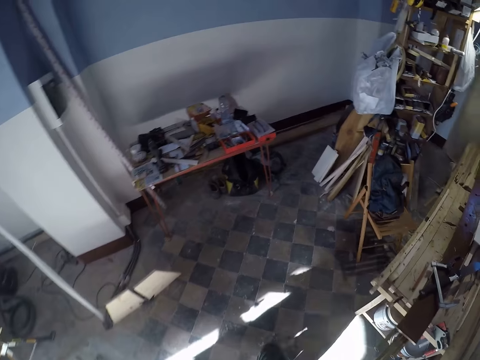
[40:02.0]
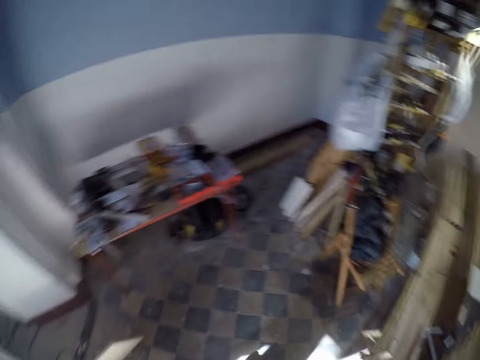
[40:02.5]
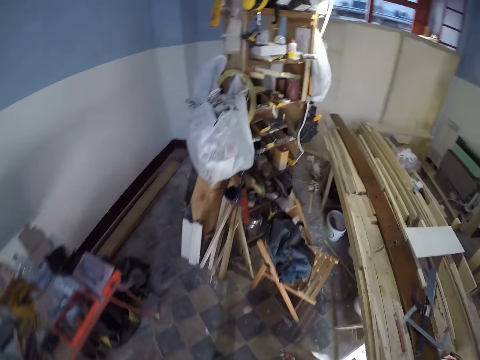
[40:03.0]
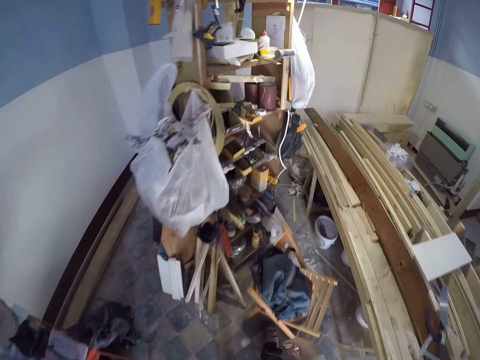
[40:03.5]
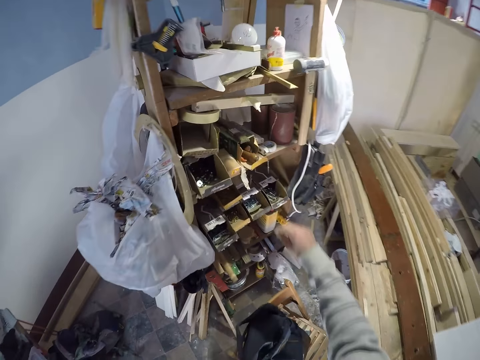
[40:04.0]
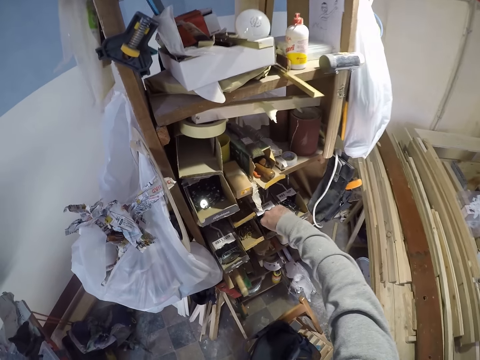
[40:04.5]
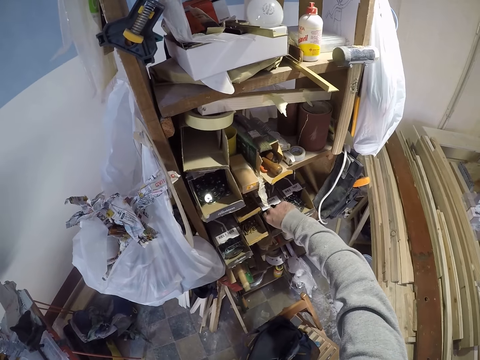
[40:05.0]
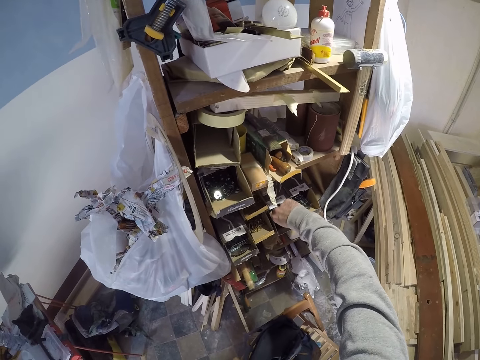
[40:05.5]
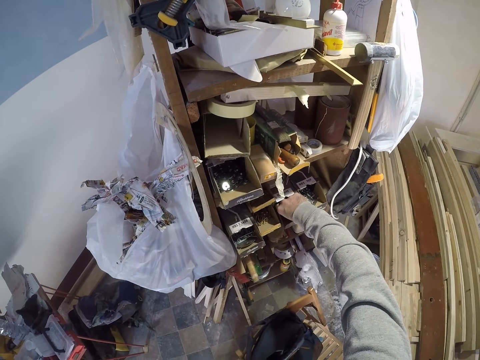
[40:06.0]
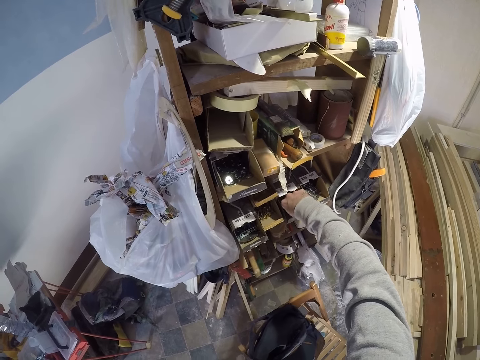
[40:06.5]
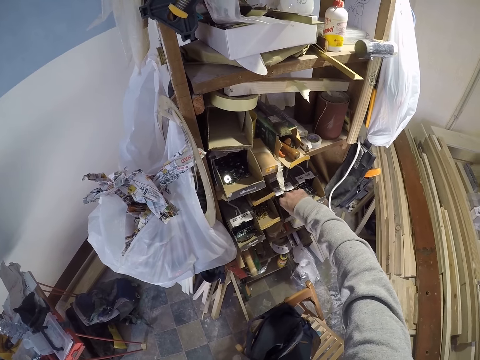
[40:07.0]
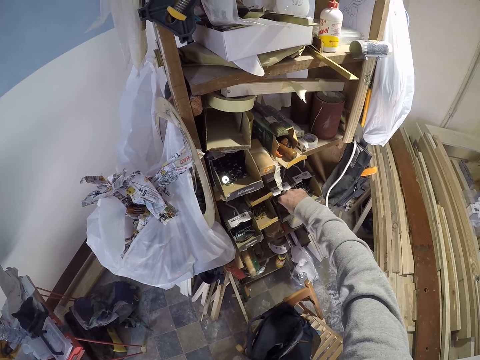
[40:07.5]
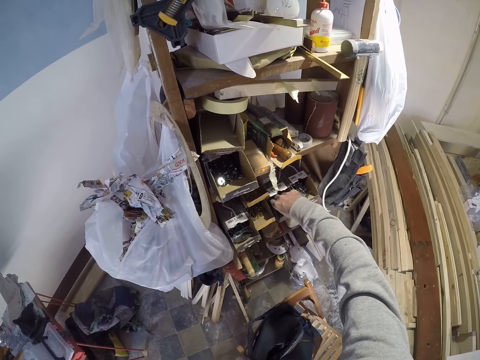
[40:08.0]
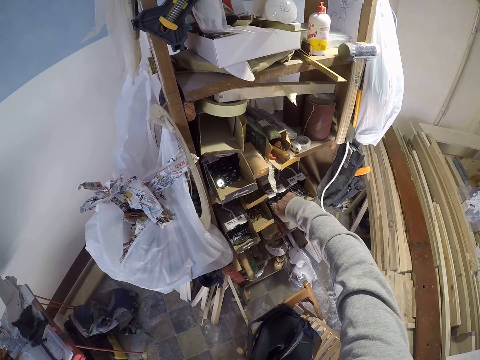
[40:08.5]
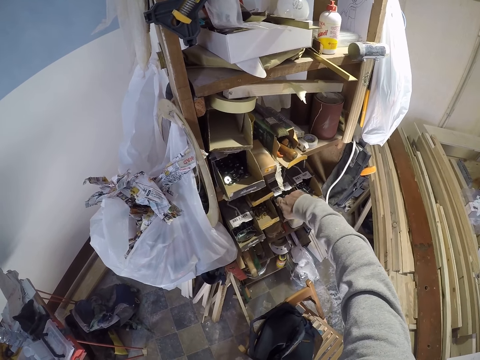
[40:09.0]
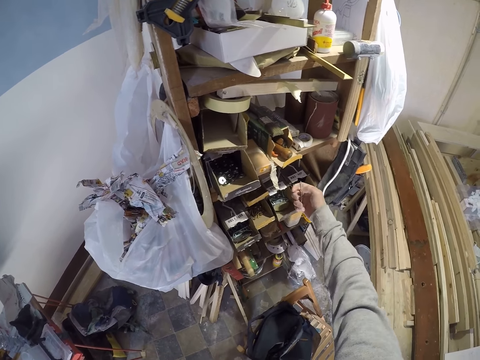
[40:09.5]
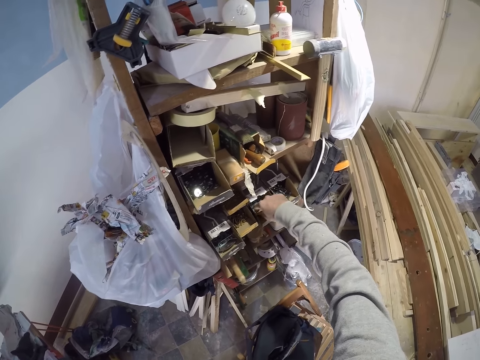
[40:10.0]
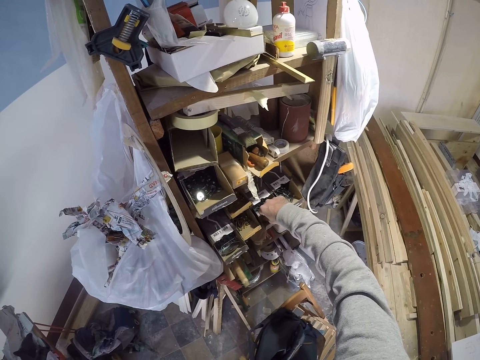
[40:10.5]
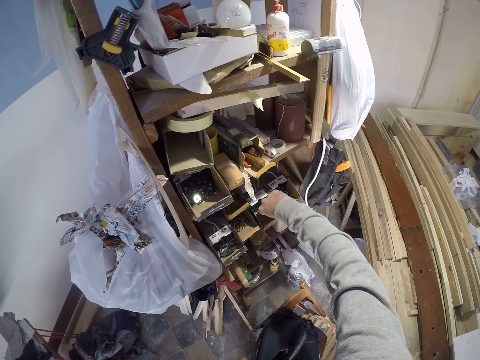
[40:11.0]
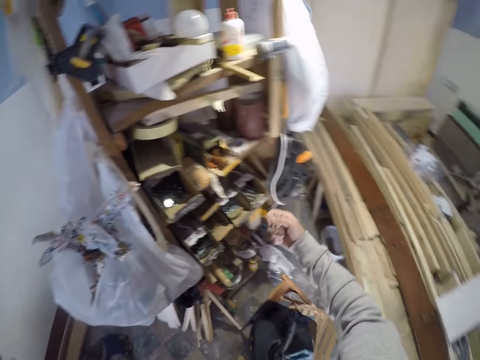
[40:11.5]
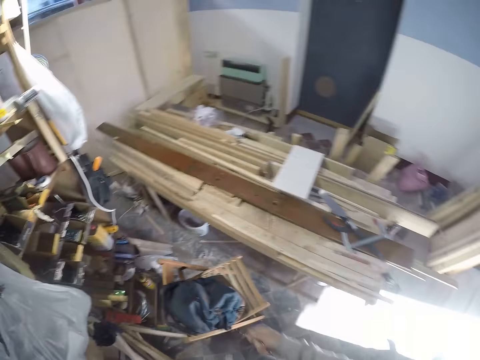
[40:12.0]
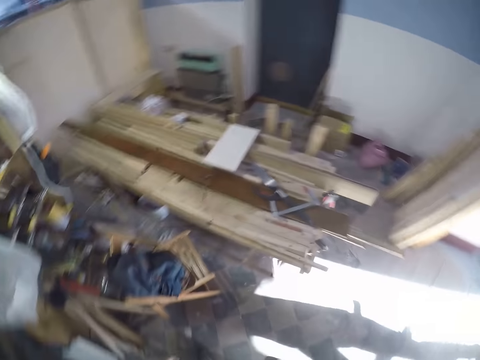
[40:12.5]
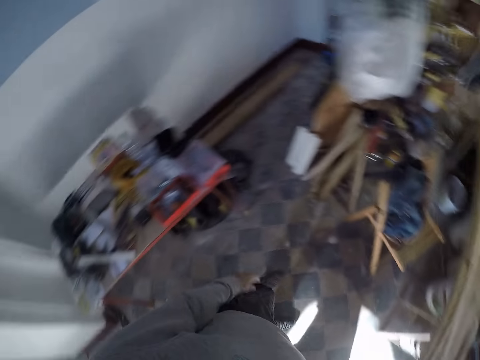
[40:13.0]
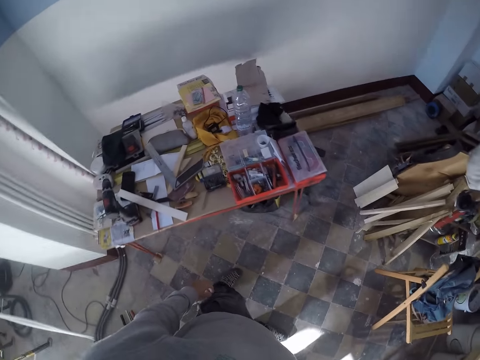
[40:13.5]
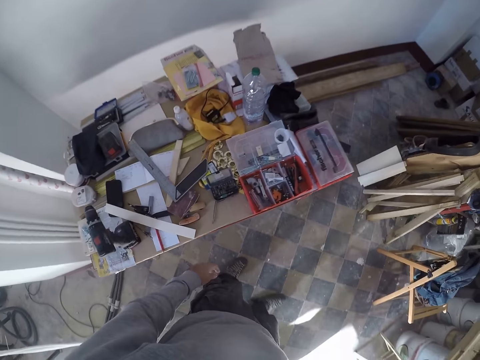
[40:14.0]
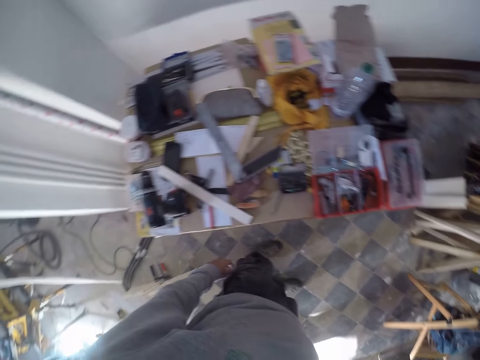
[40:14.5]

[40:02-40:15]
The camera wearer picks some screws from a small carton on a shelf with his right hand. He searches for screws from a drawer. He takes the screws. He turns and walks around.

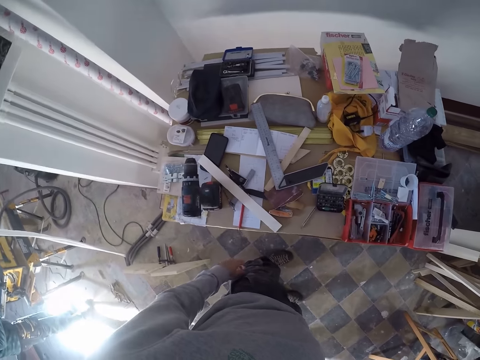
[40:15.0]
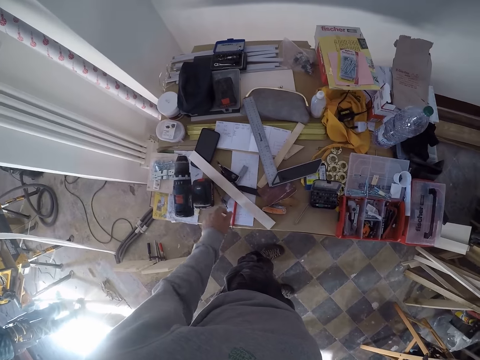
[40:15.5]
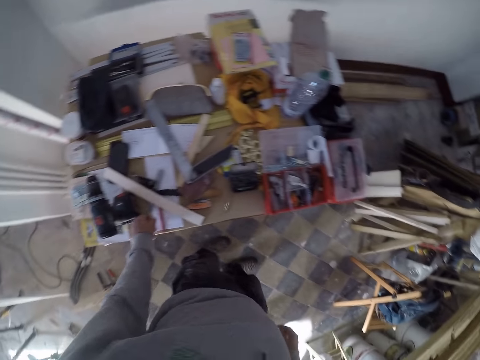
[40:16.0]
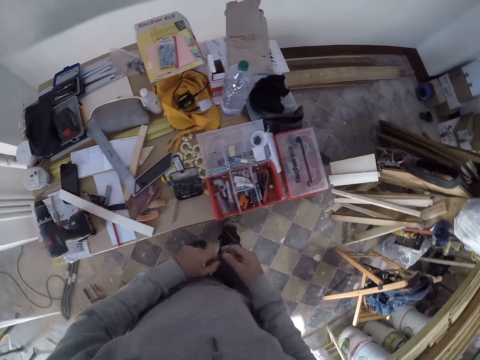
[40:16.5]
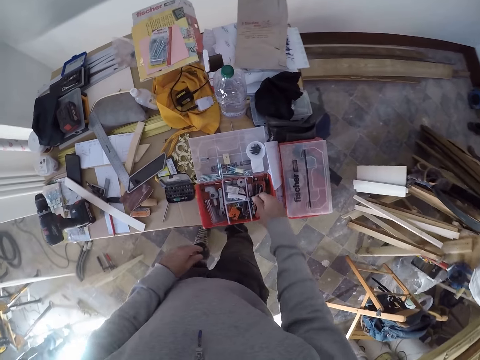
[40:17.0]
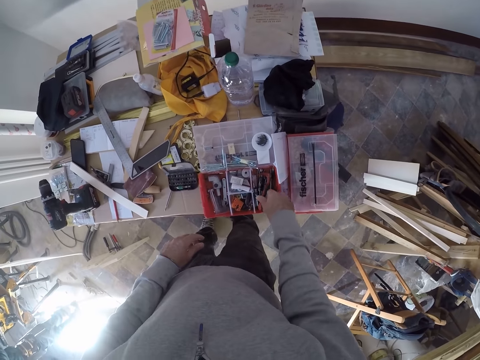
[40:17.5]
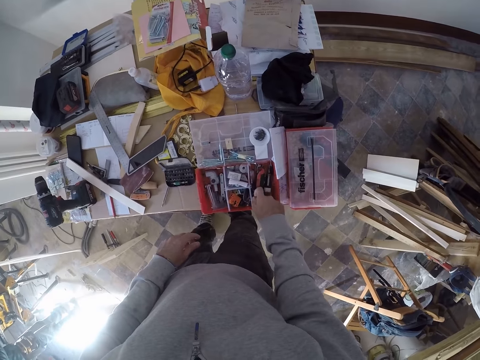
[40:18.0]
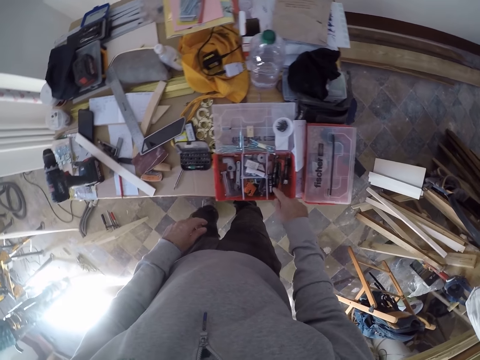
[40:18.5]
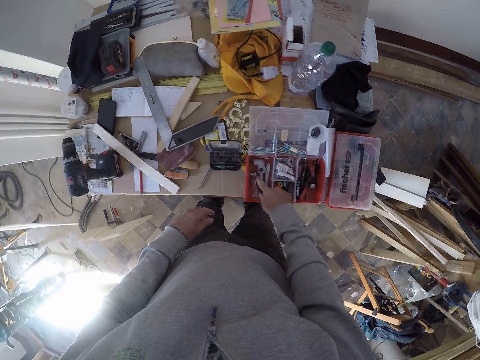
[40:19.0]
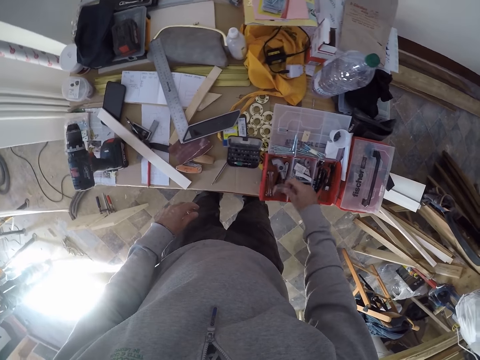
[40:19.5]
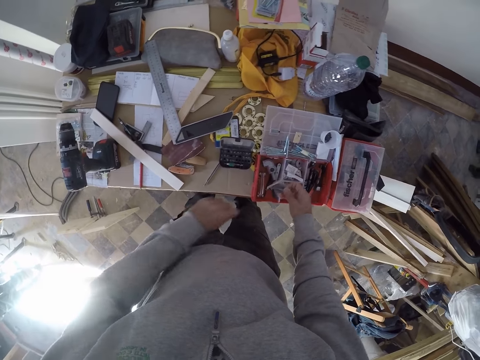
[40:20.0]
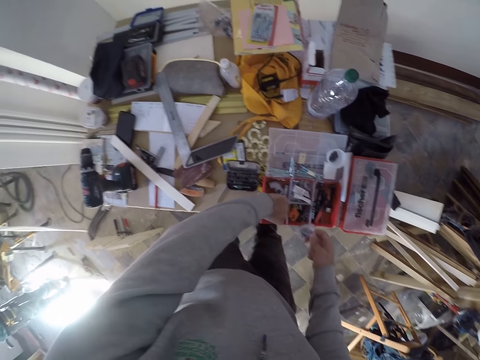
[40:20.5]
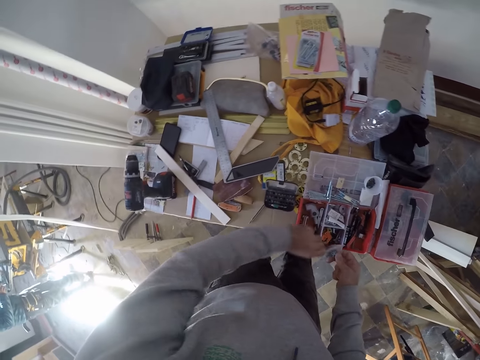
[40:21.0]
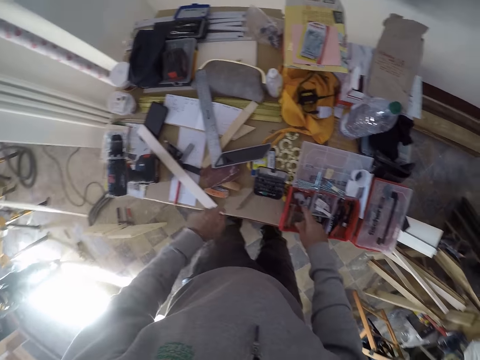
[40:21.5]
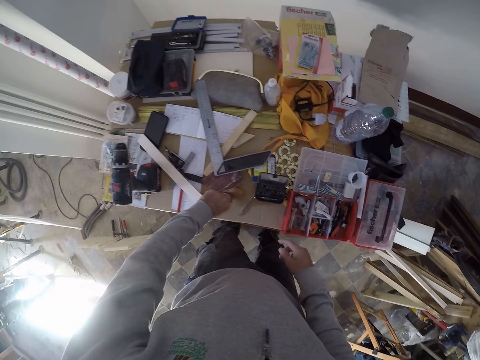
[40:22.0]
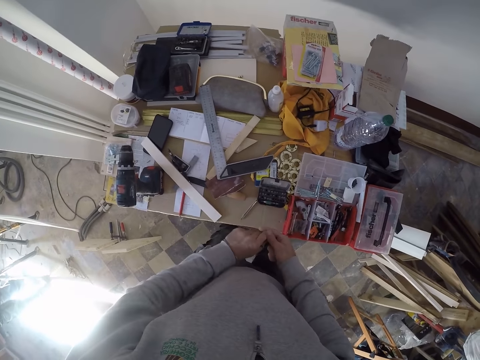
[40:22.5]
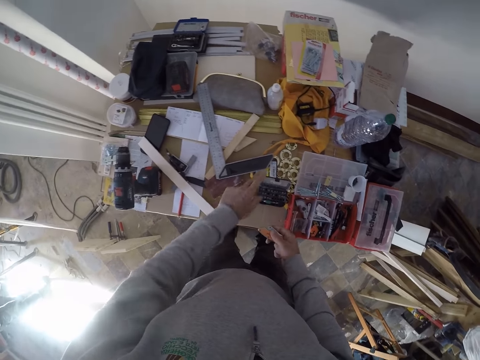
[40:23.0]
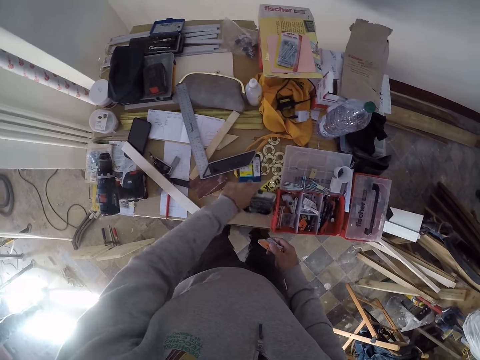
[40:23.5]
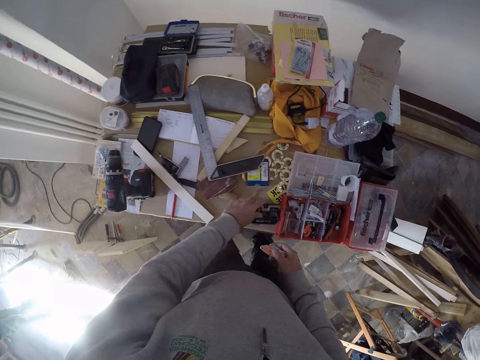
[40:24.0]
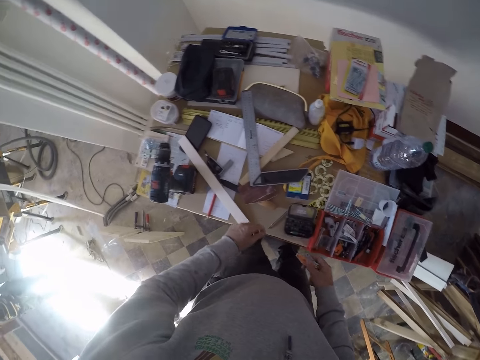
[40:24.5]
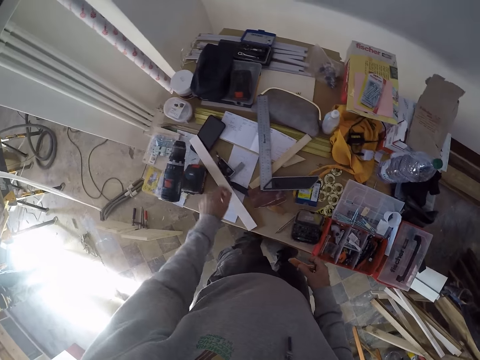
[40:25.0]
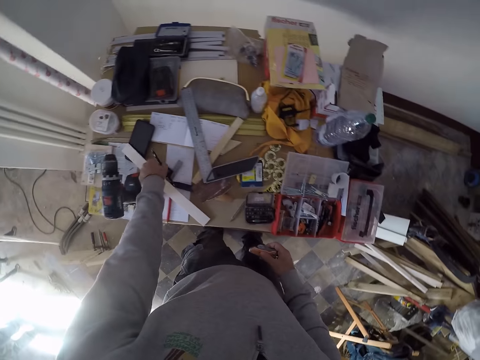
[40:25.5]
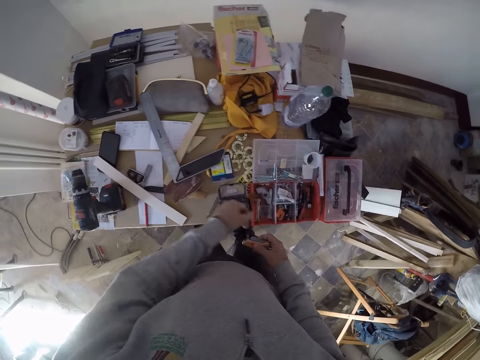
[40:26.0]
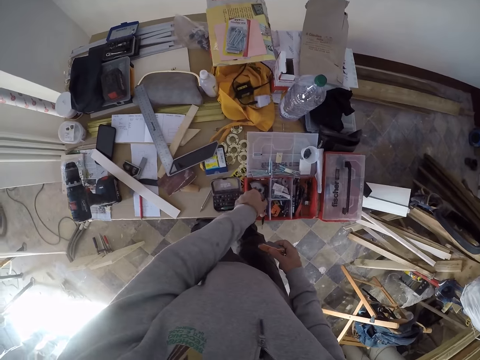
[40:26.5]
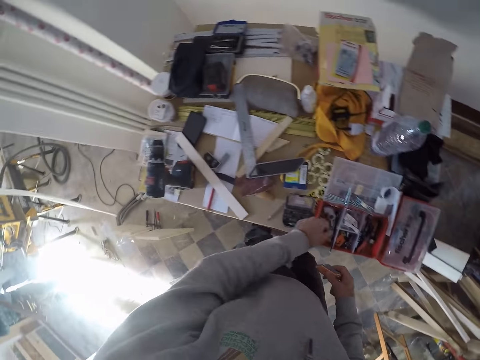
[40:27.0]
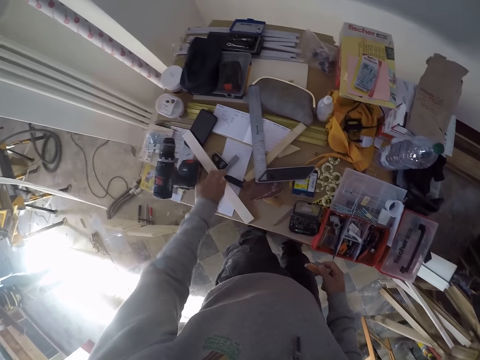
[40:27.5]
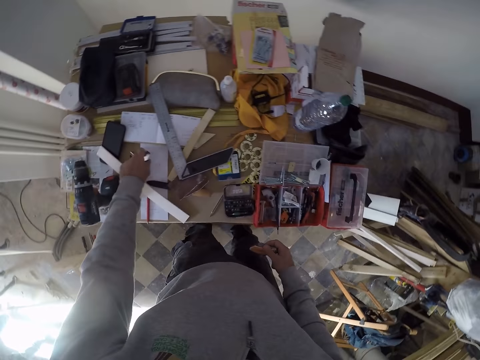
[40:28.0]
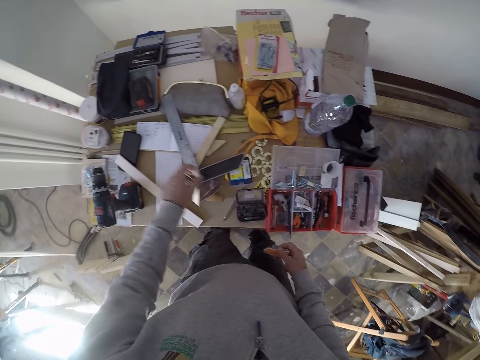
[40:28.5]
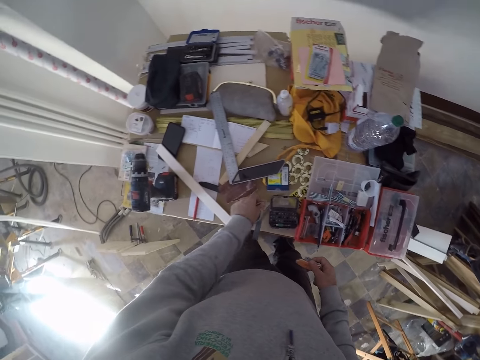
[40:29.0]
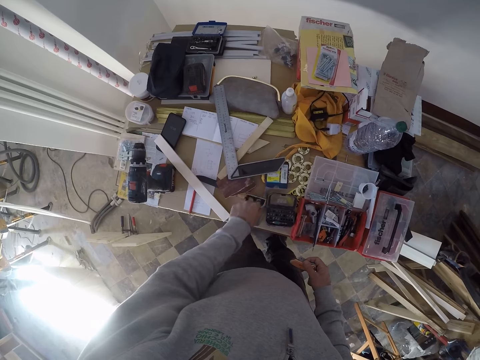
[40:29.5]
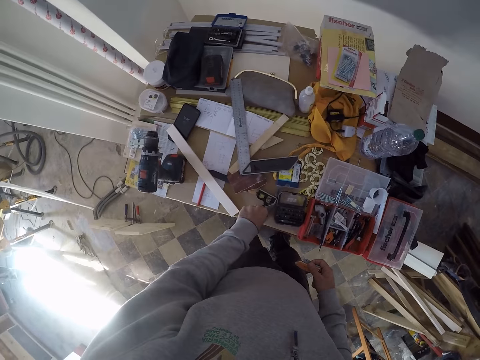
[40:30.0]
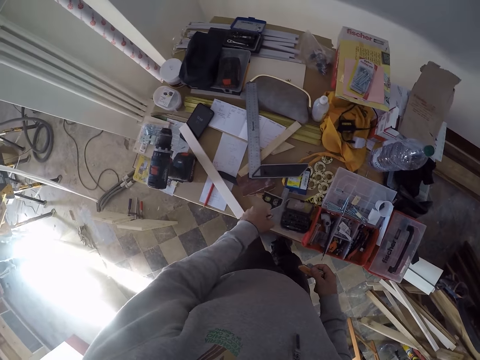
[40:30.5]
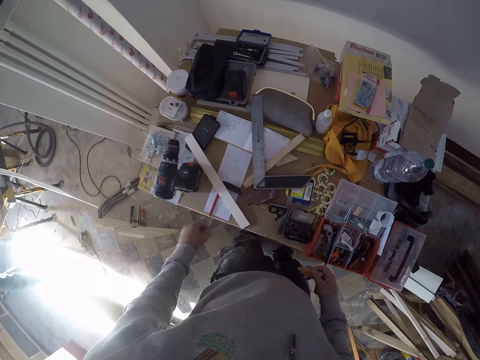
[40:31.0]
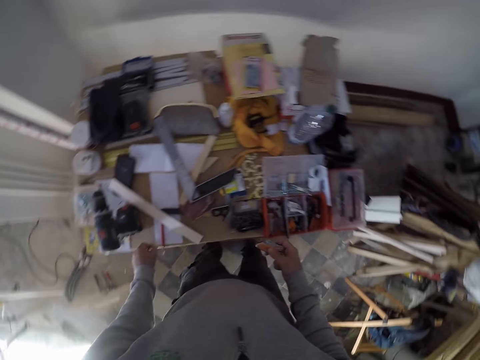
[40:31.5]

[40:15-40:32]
The camera wearer picks a nail or pen from the table with his left hand. He passes the nail from his left hand to his right hand. He holds the pen with his right hand. He drops the nail in a tool box on the table with his right hand. He searches the tool box on the table with his right hand. He picks a cellophane bag or ruler from the tool box with his right hand. He picks a screw from the tool box with his left hand. He puts something in the toolbox. He drops the cellophane bag in the tool box with his right hand. He picks a pen knife from the table with his left hand. He passes the pen knife from his left hand to his right hand. He holds the item with his right hand. He adjusts a small tool case on the table with his left hand. He removes his hand from the object. He picks a pen or pencil from the table with his left hand. He drops the pen in the tool box with his left hand. He picks an angle ruler from the table with his left hand. He drops the angle ruler on the table with his left hand. He picks a ruler from the table with his left hand. He drops the ruler aside on the table with his left hand.
